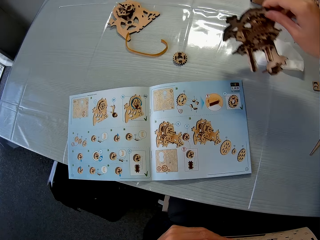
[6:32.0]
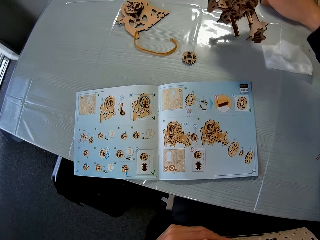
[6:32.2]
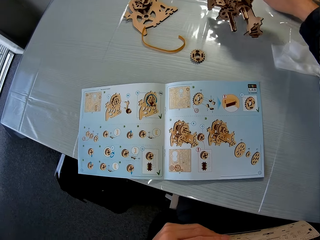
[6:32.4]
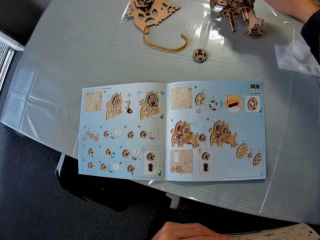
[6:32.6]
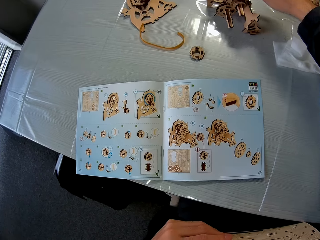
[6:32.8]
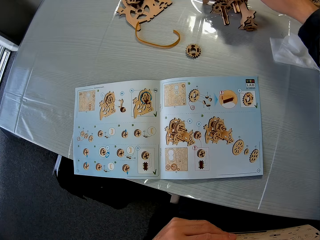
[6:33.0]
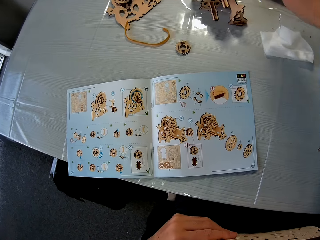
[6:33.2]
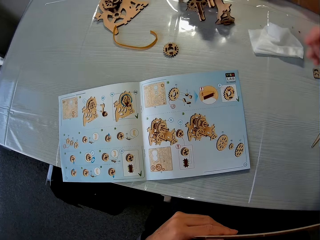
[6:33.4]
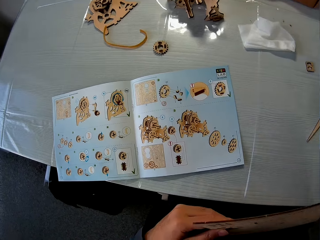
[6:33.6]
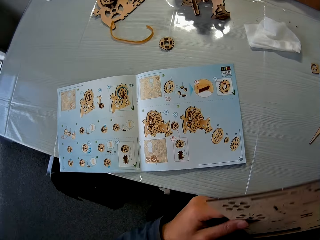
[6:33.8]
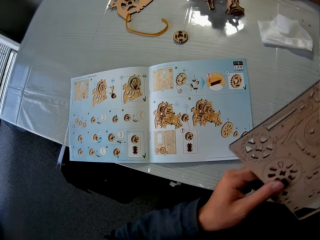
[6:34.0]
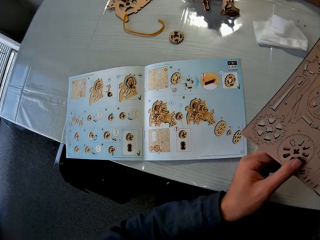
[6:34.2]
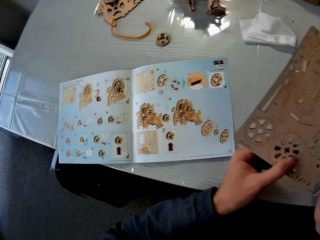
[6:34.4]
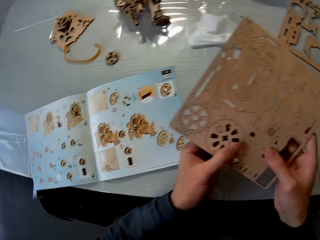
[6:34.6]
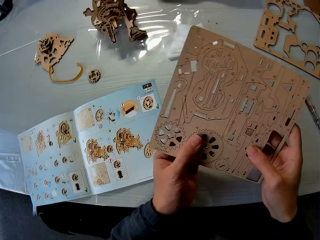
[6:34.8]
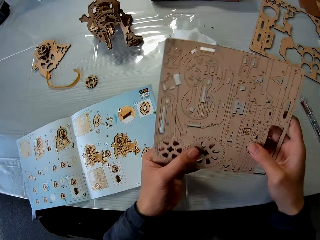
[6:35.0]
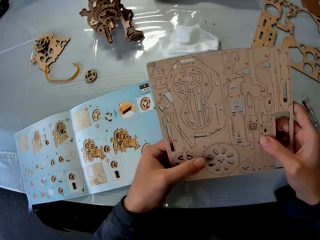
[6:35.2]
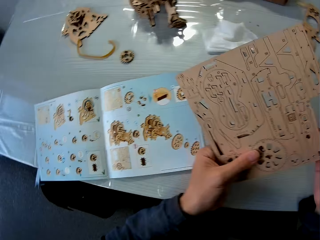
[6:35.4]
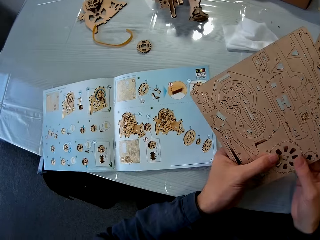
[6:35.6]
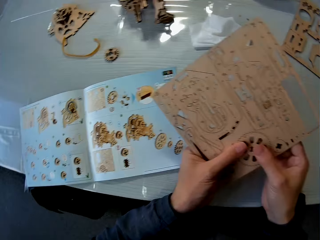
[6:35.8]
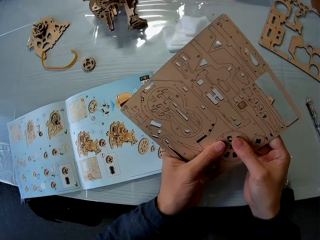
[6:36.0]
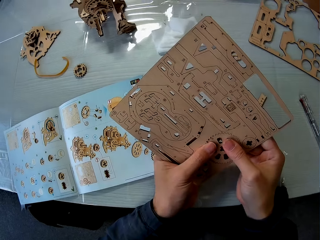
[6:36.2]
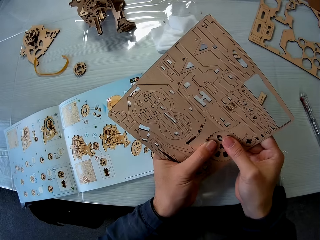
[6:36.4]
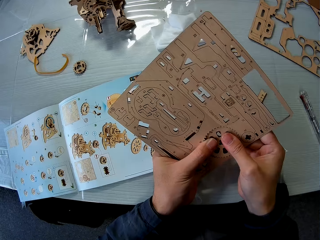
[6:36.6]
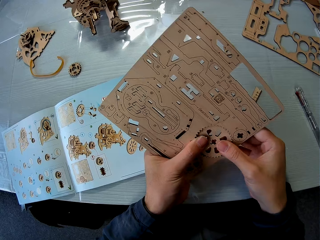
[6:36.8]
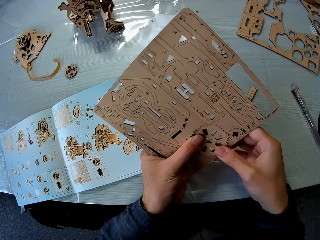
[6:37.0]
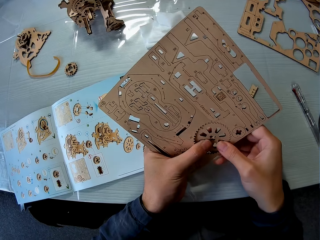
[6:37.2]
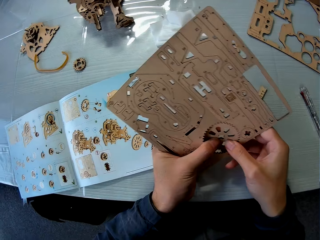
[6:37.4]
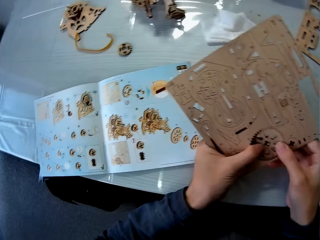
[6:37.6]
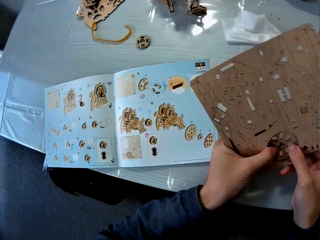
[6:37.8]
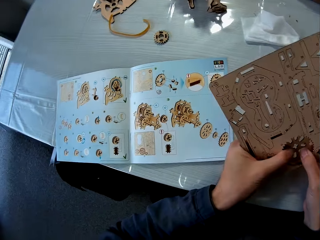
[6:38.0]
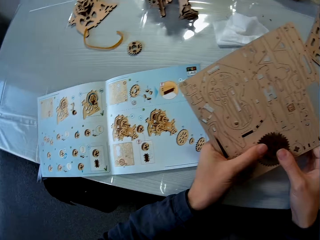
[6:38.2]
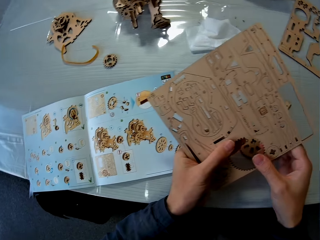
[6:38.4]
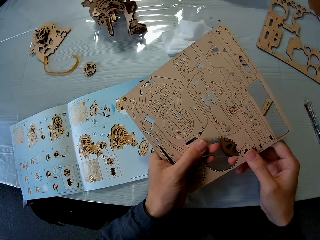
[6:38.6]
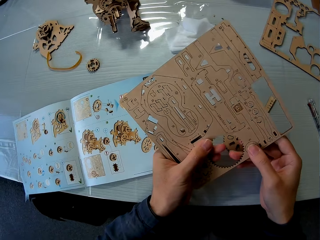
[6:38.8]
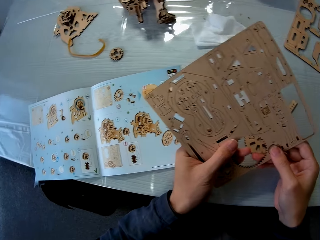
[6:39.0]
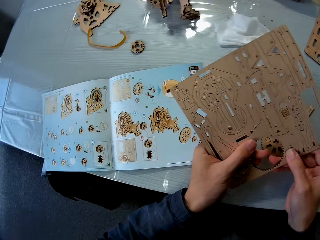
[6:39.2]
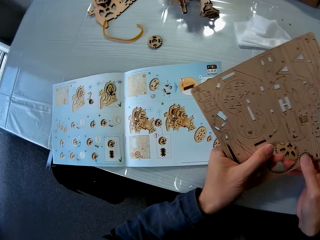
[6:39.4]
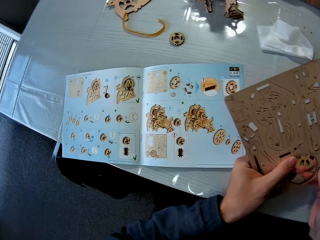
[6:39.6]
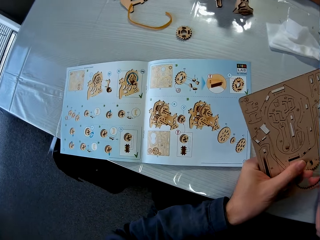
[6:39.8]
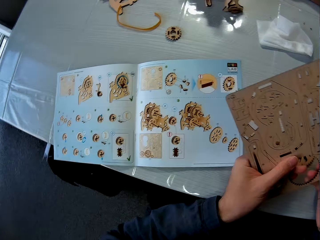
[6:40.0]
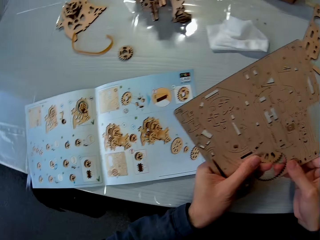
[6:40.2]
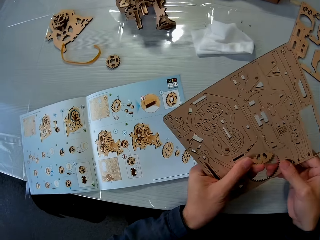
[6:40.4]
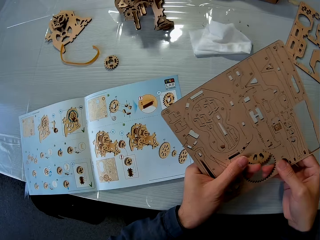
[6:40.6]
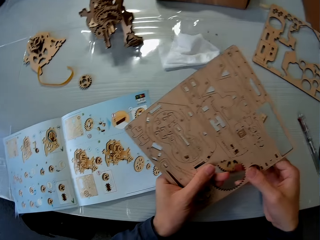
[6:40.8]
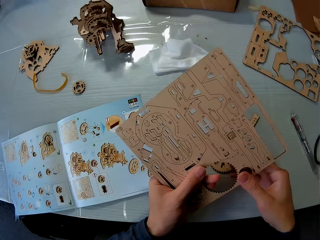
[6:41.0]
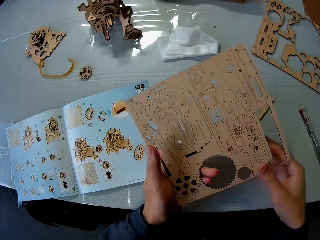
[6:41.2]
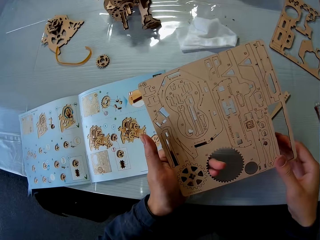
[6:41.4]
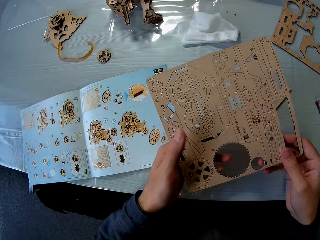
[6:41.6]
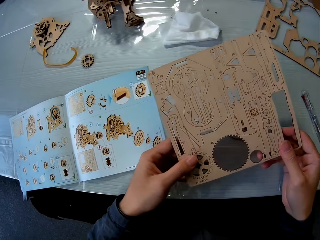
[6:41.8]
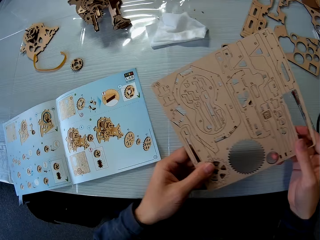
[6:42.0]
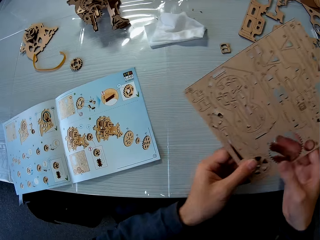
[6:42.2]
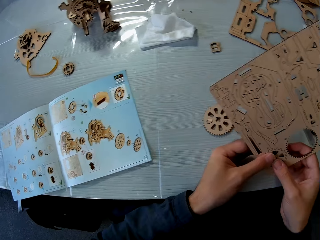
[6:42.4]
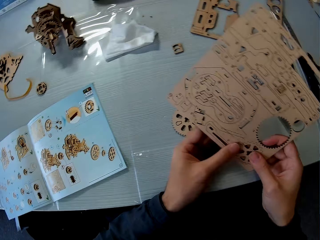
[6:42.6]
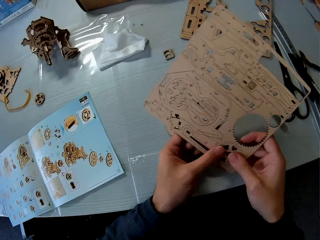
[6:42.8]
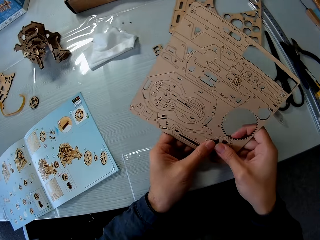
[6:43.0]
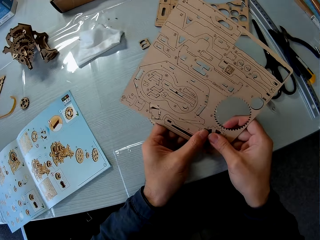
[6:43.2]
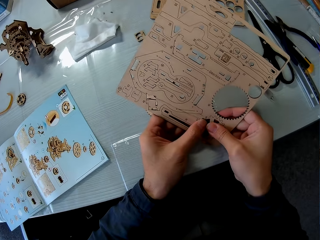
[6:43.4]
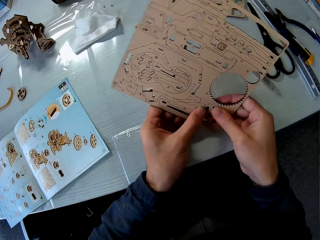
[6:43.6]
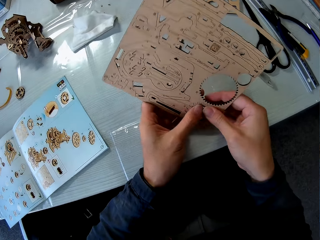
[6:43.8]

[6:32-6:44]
The camera wearer moves the wooden mechanical model on the table. They detach wood pieces from the wood sheet.

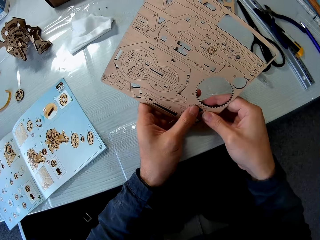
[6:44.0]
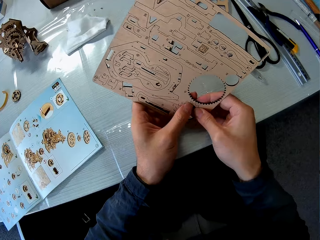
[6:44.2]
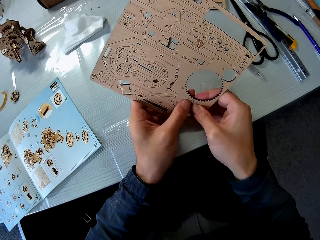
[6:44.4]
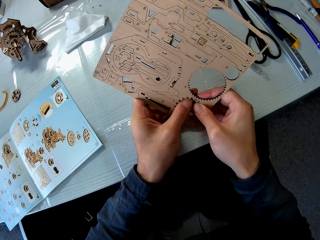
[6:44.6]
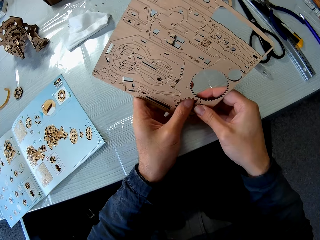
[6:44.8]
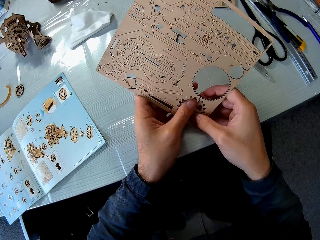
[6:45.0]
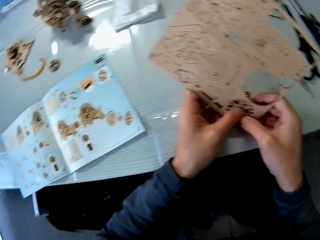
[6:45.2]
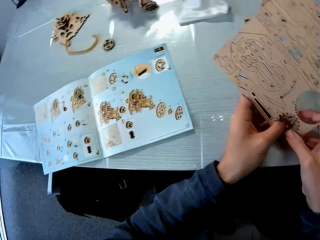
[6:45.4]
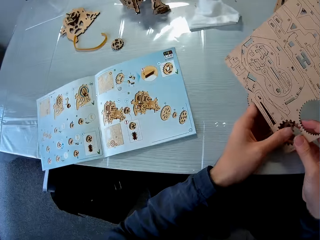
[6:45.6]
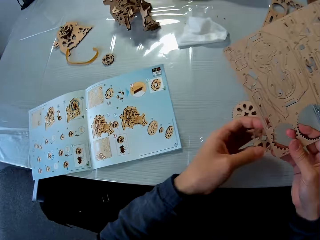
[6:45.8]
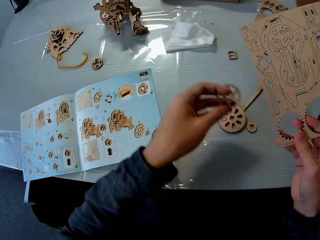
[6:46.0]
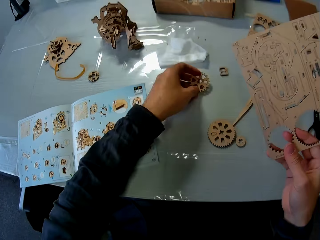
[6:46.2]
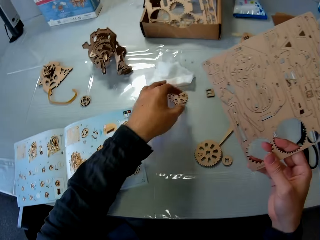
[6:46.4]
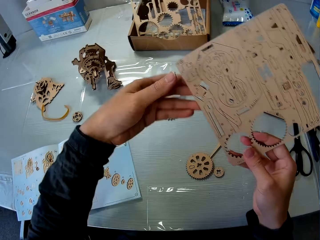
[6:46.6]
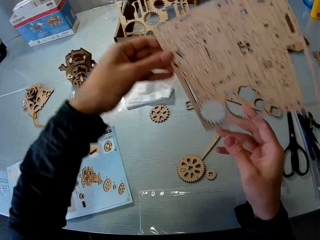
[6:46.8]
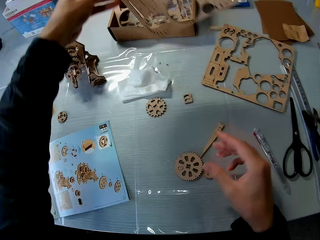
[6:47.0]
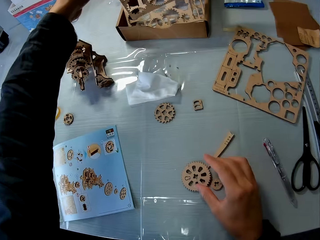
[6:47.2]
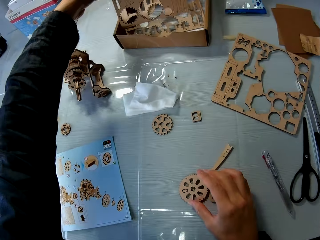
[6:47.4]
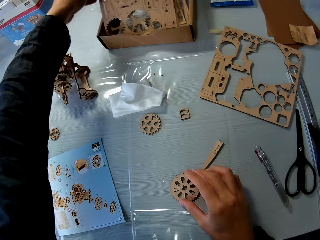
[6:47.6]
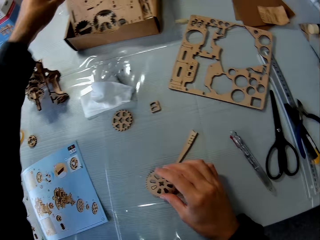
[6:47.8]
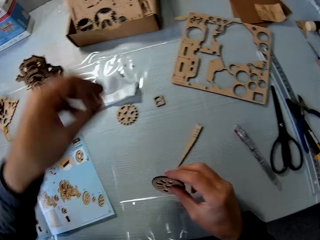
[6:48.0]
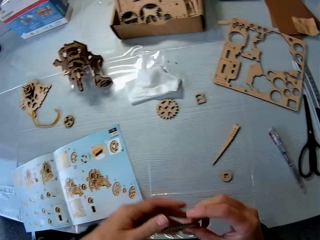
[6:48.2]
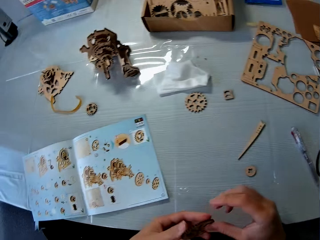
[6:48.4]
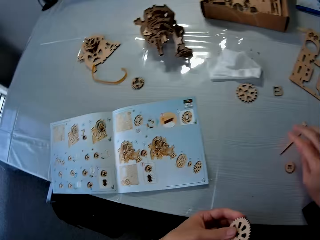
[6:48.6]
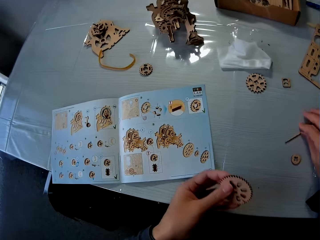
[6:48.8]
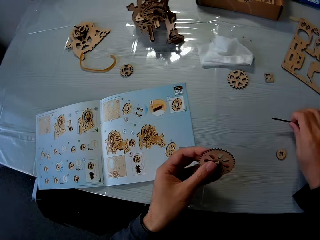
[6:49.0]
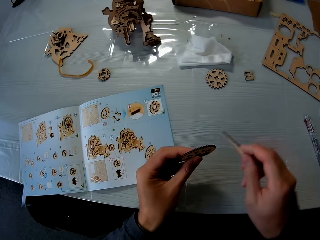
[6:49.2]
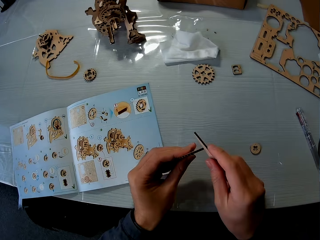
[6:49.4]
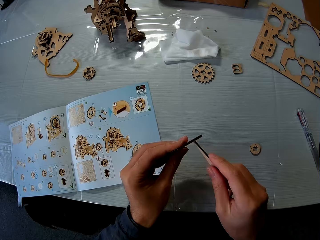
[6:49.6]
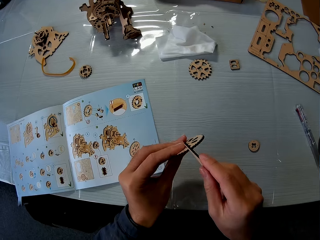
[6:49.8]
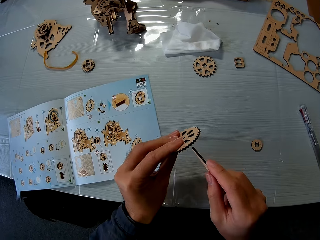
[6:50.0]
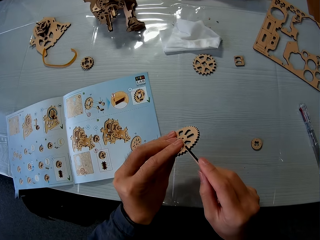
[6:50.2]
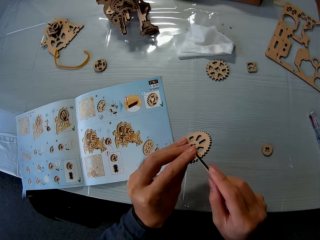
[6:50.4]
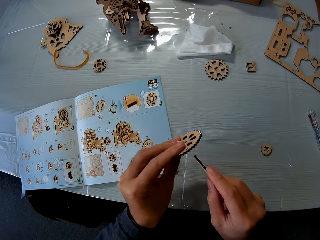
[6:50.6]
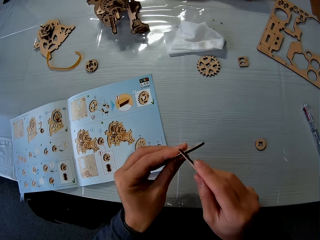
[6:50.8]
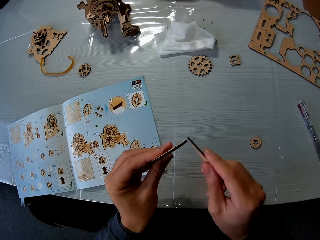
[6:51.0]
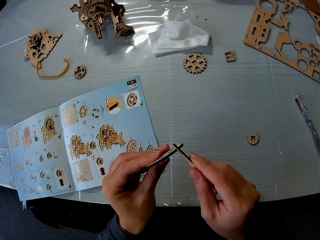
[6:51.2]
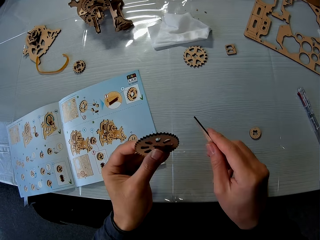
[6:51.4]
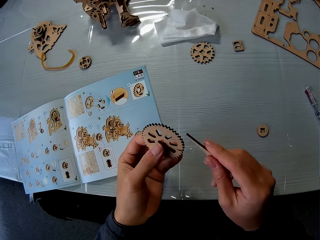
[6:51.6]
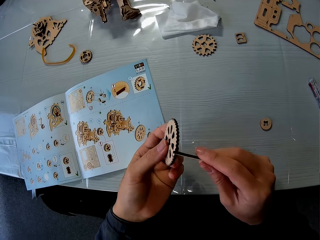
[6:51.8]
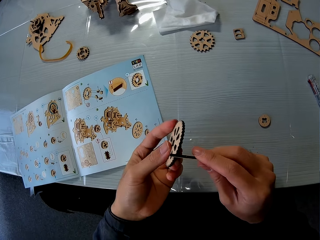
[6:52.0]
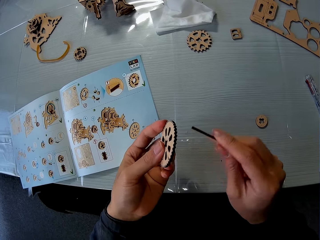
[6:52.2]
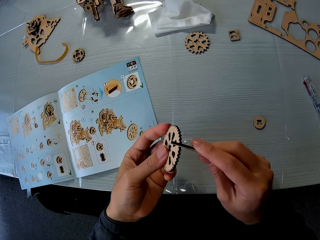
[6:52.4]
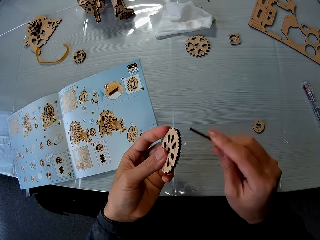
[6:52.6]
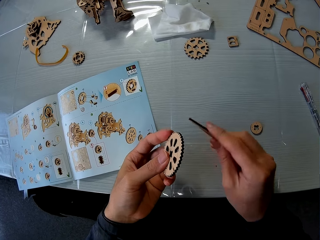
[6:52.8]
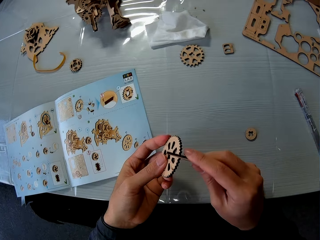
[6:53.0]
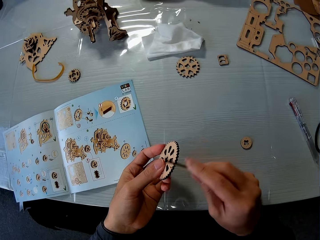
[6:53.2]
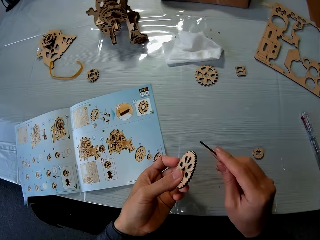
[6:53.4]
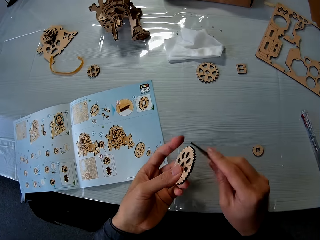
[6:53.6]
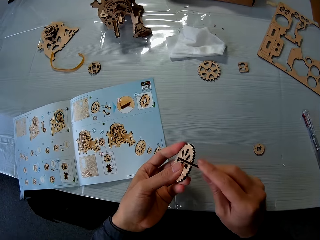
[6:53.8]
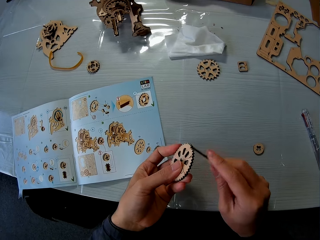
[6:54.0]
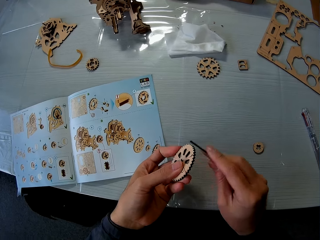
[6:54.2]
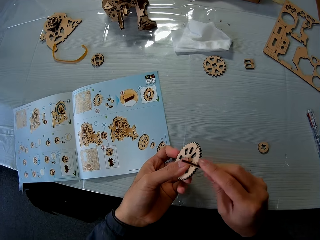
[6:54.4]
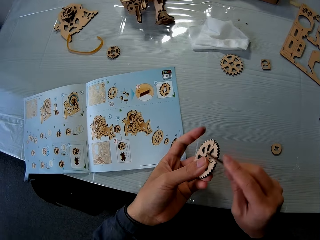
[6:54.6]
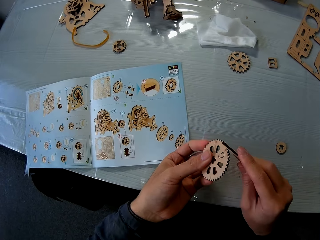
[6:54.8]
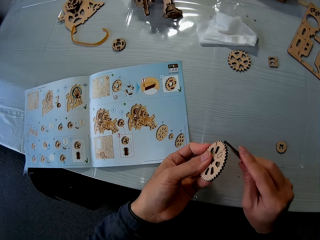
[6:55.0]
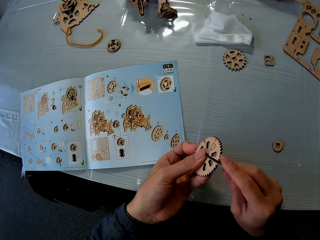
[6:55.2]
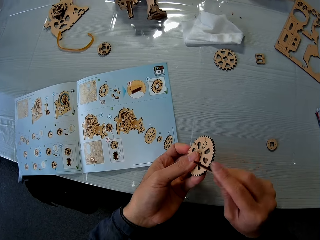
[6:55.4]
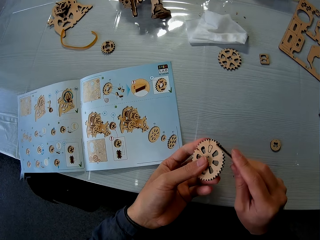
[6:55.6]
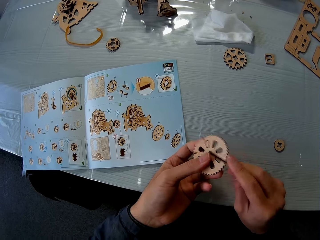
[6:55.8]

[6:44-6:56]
The camera wearer drops a wood piece on the table. He drops the wood sheet in the carton on the table. He picks up a wood piece on the table and holds the wood piece. He picks up a wood file on the table and files the wood piece in his hand.
